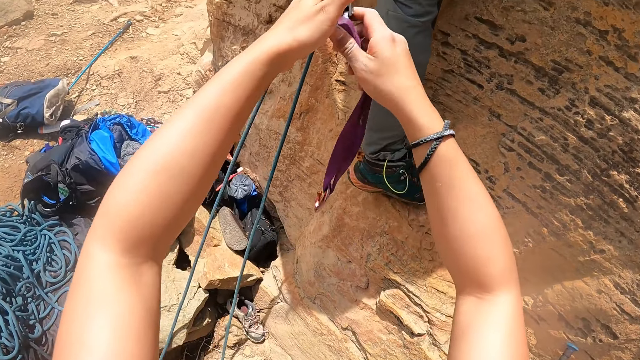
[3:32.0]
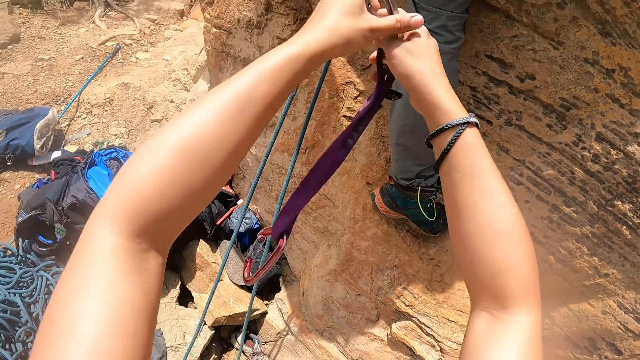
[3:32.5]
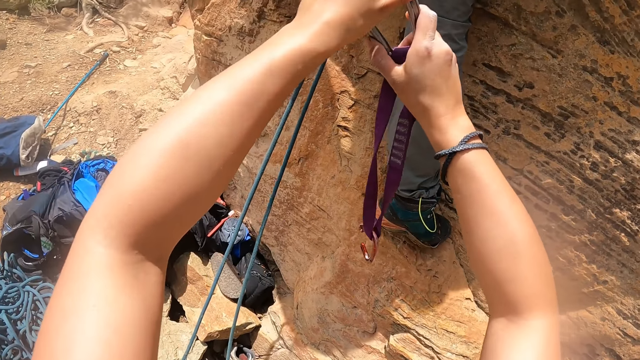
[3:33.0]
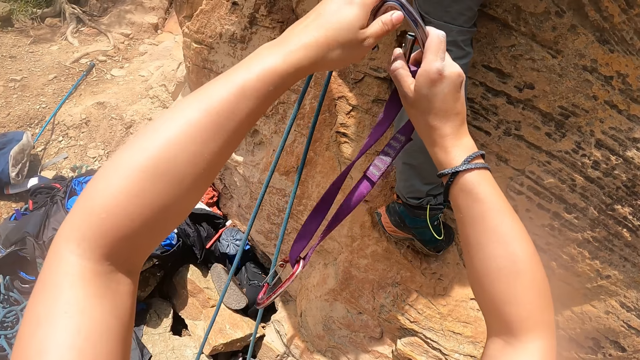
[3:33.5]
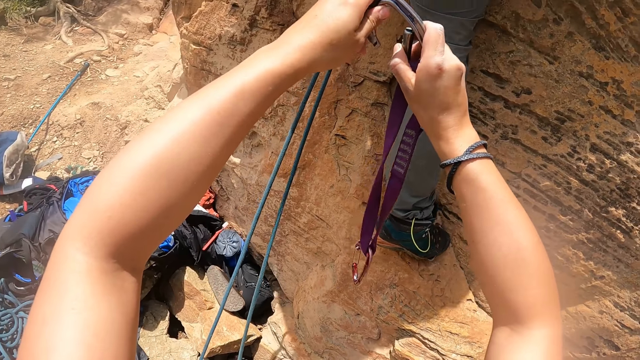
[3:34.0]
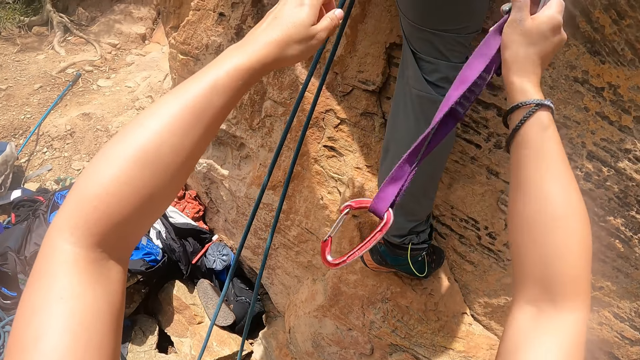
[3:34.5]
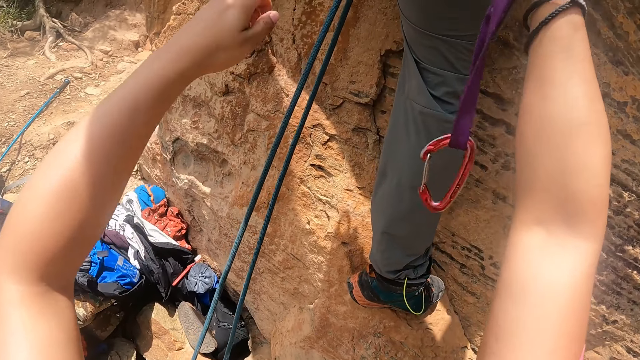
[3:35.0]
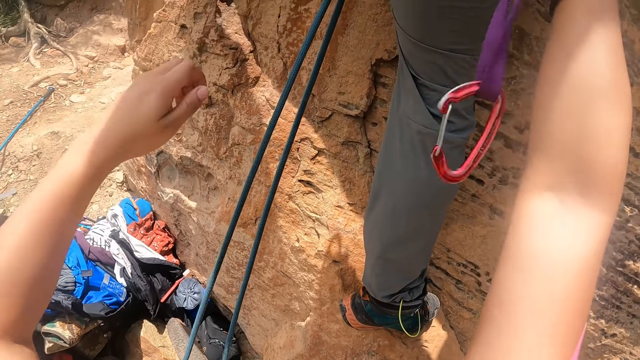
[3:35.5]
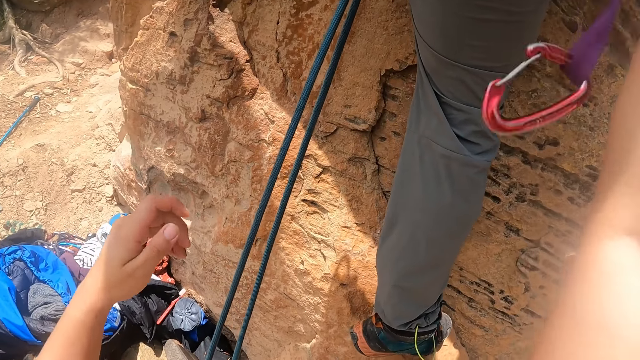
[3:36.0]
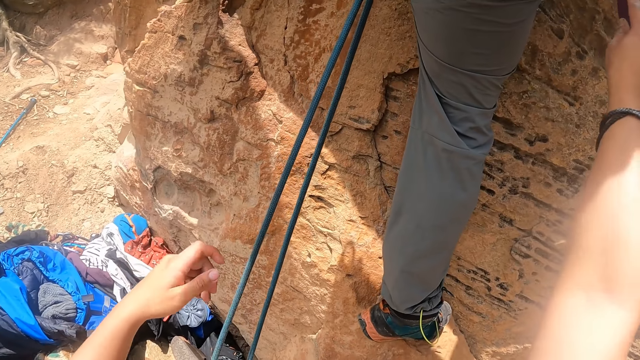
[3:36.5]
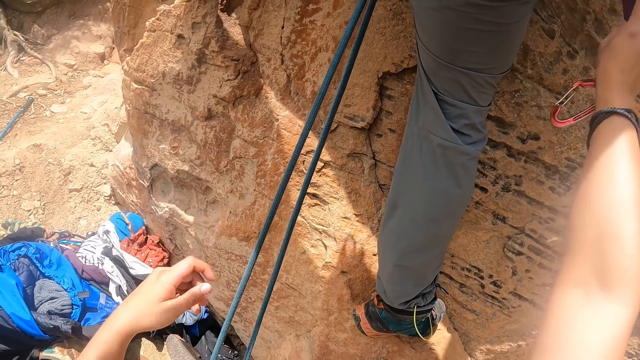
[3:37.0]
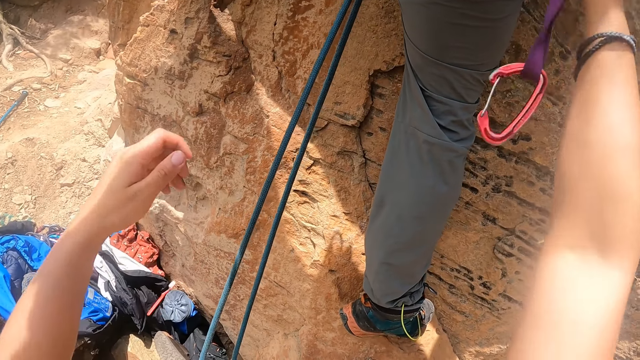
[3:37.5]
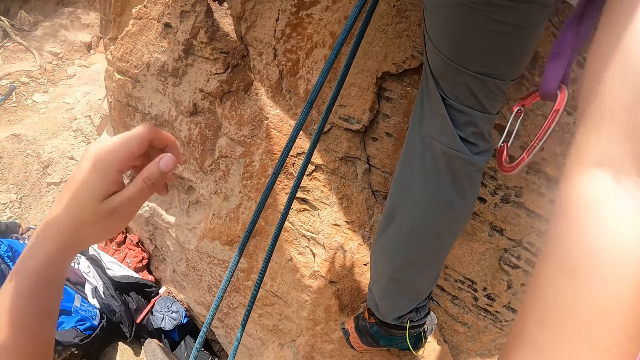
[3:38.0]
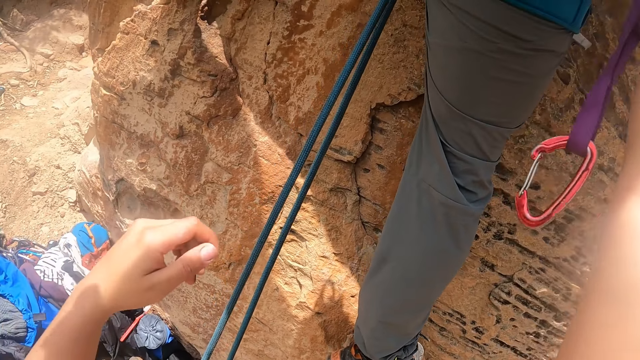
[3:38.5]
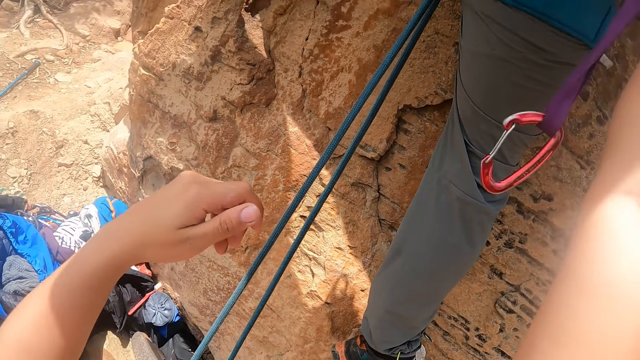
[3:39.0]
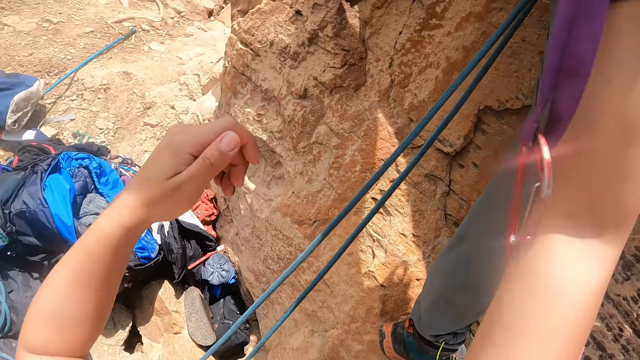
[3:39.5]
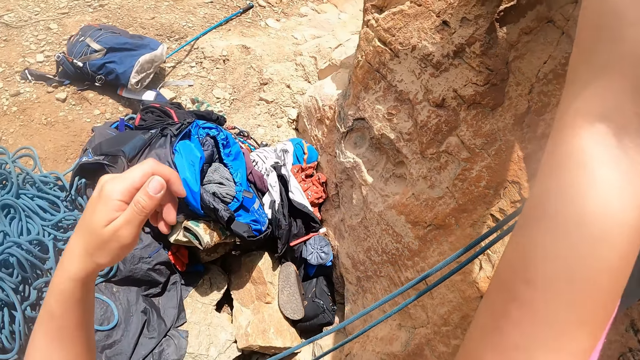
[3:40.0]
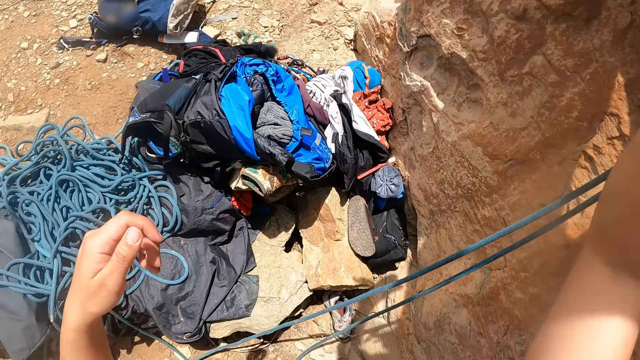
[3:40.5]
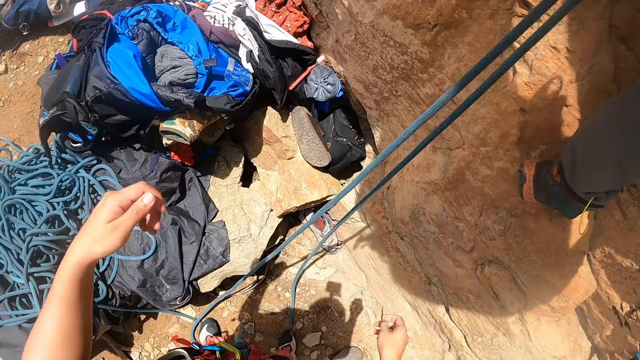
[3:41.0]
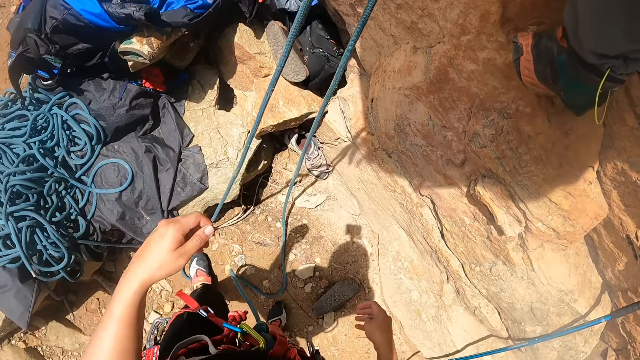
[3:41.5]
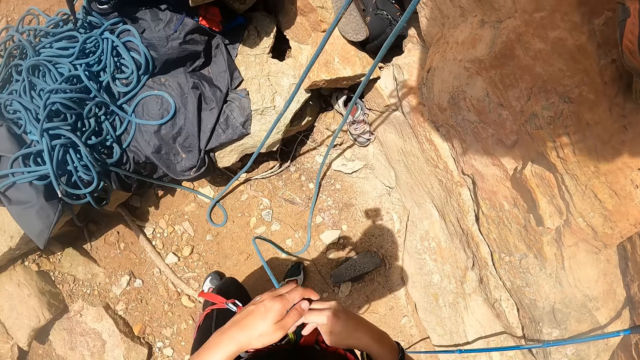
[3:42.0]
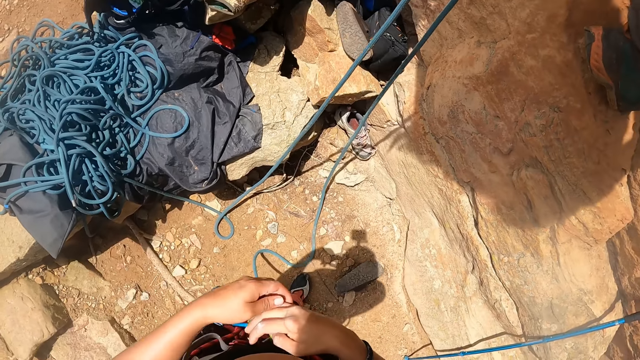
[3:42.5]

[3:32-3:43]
The camera wearer hands a man the belay device.

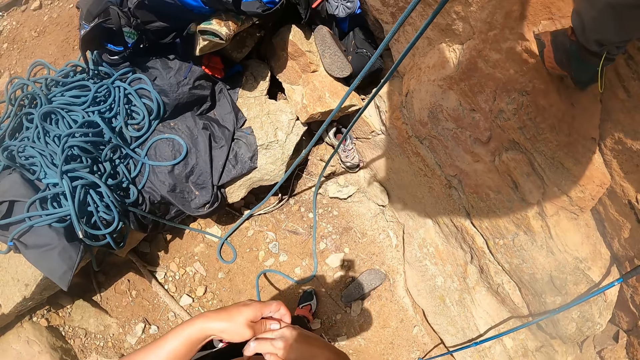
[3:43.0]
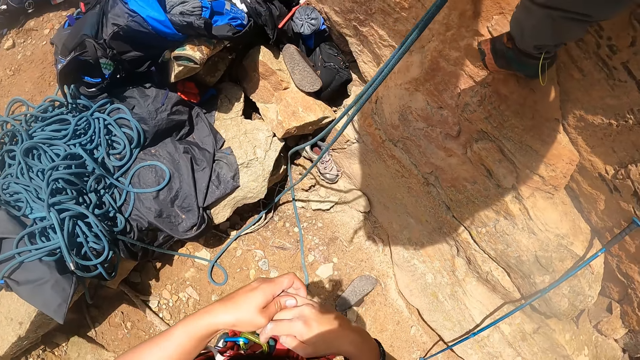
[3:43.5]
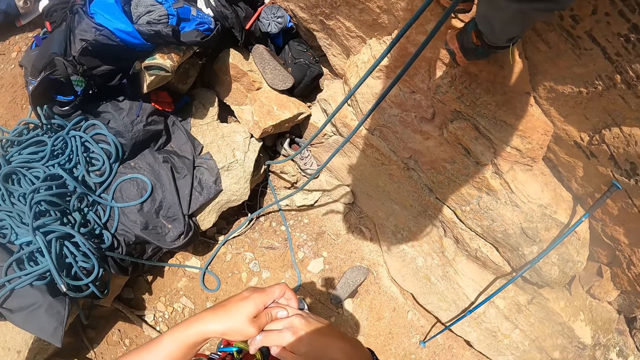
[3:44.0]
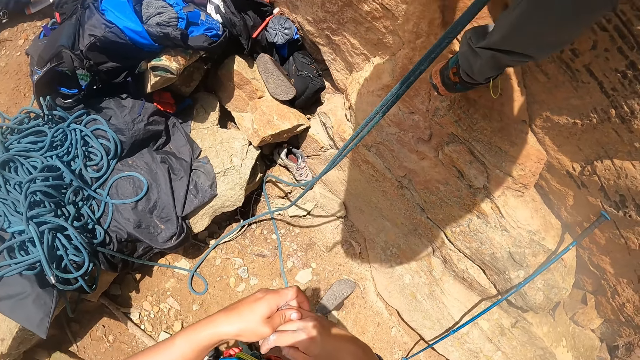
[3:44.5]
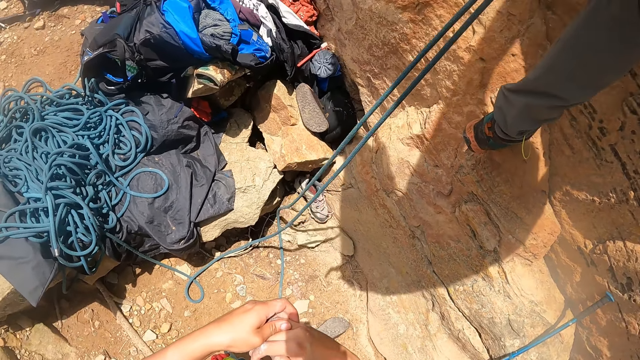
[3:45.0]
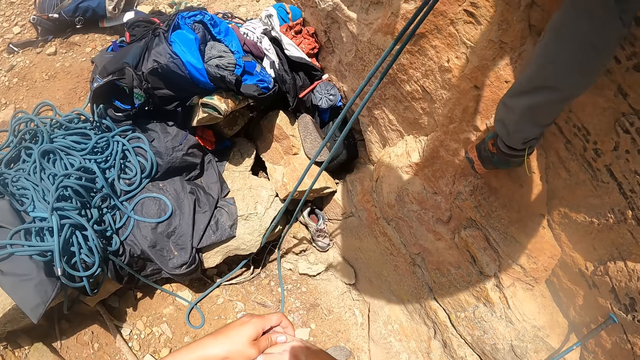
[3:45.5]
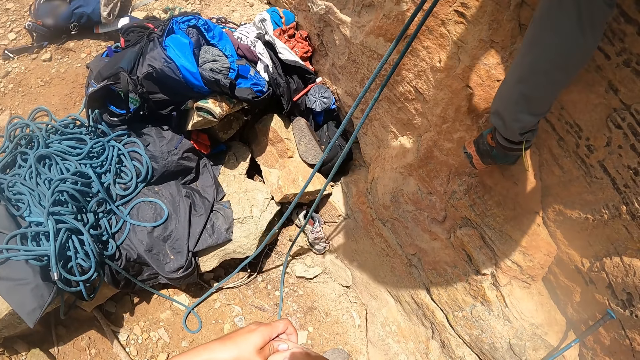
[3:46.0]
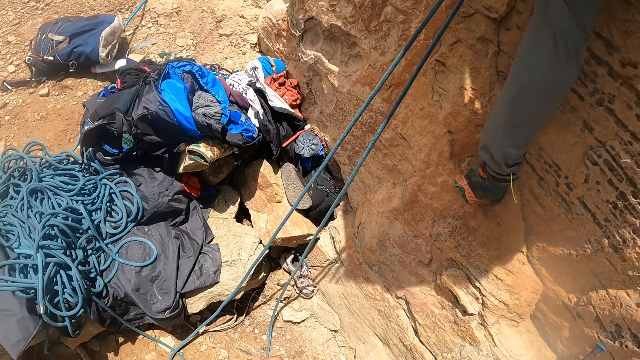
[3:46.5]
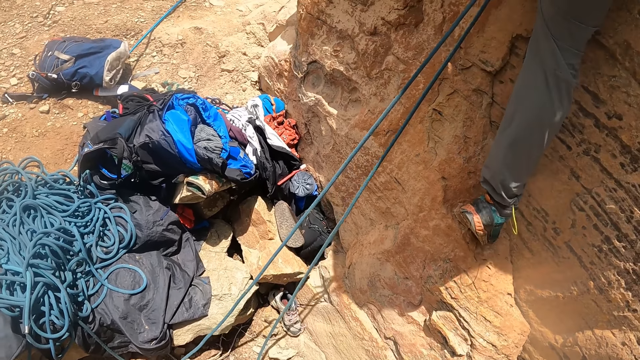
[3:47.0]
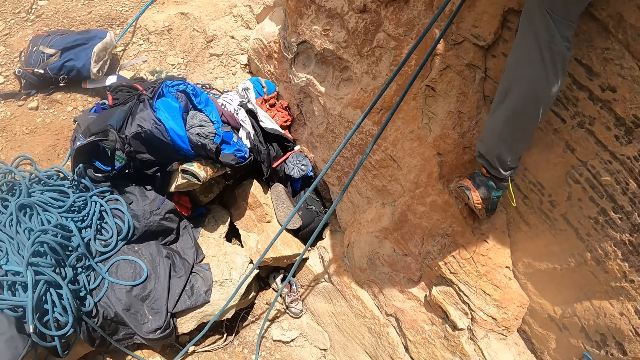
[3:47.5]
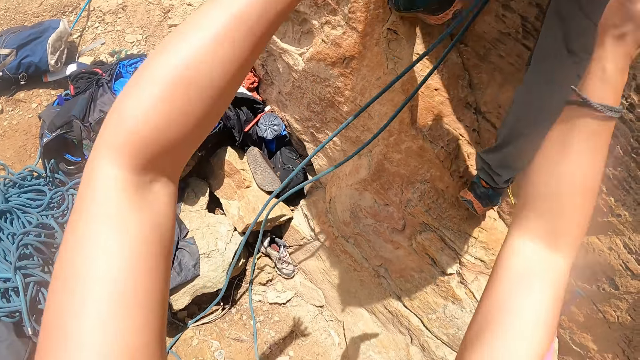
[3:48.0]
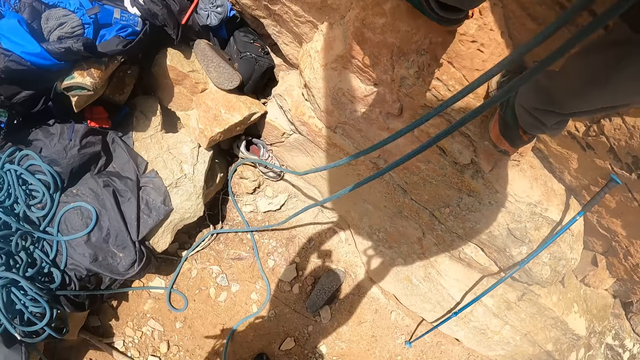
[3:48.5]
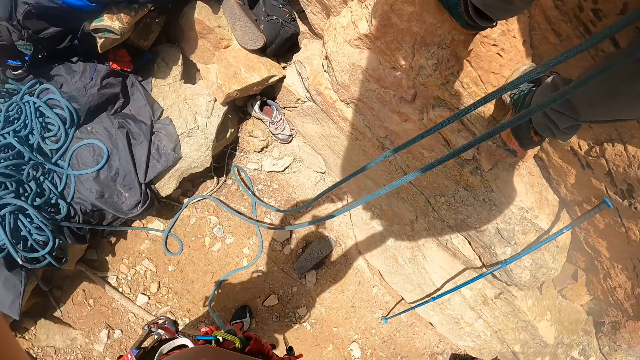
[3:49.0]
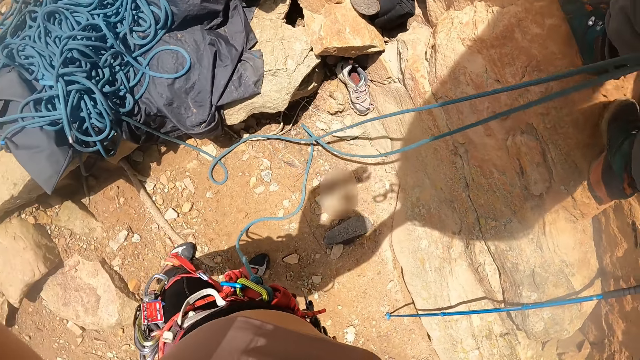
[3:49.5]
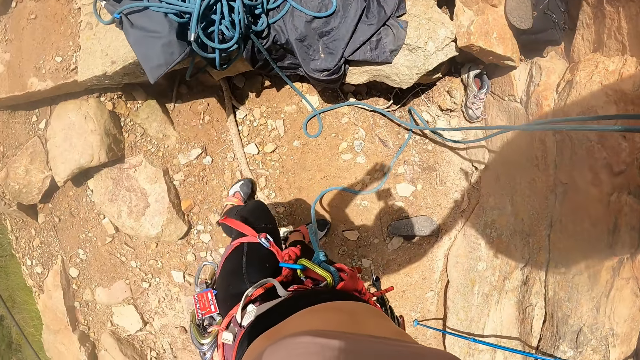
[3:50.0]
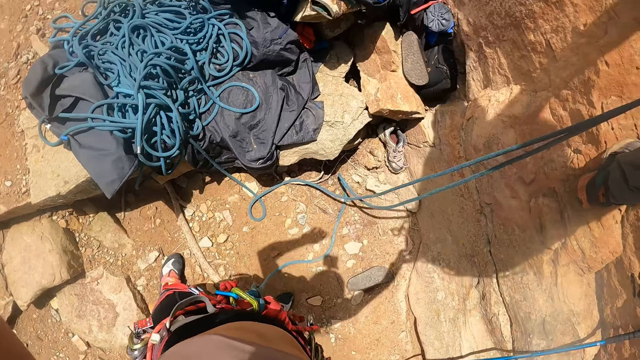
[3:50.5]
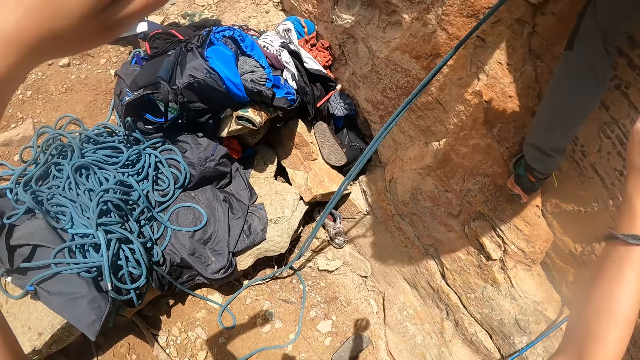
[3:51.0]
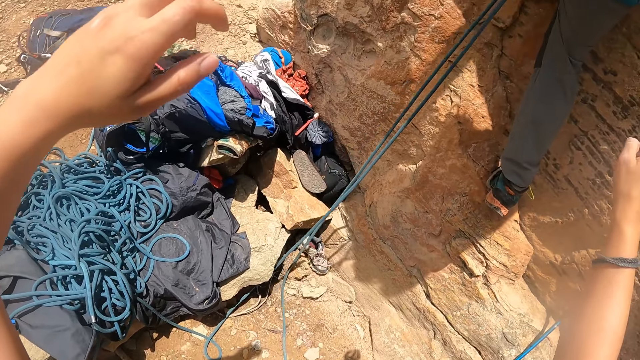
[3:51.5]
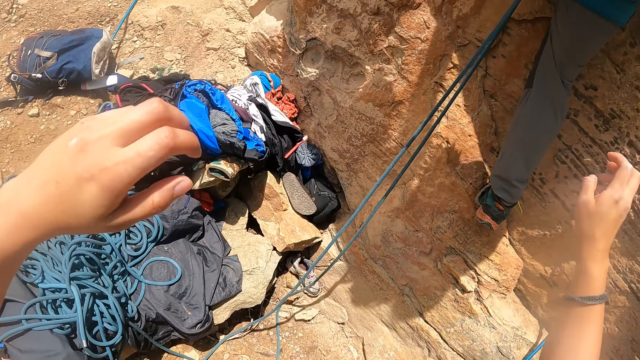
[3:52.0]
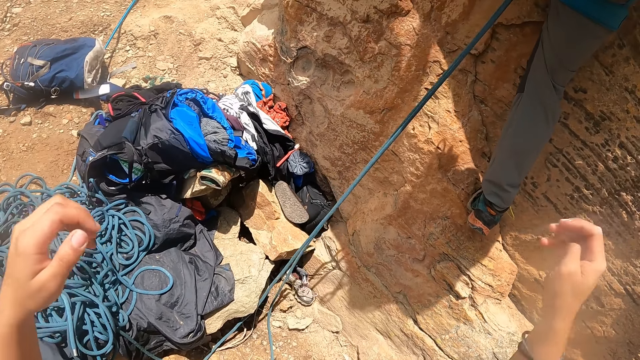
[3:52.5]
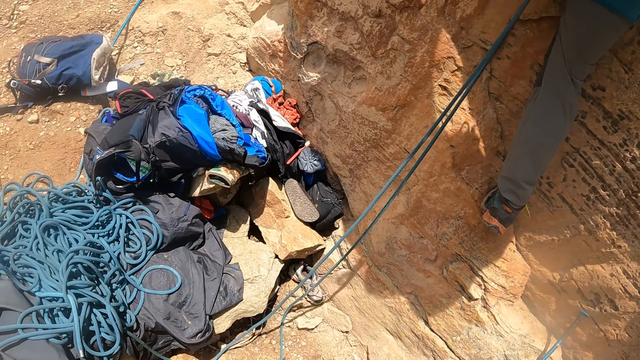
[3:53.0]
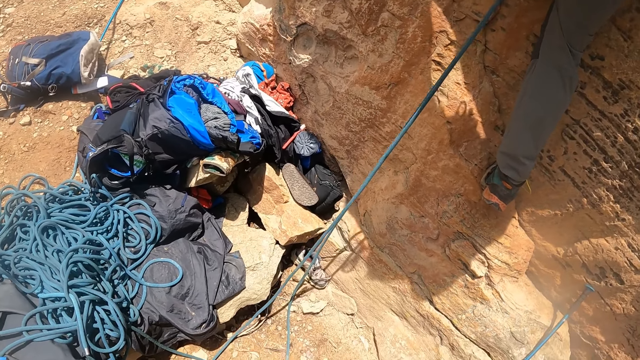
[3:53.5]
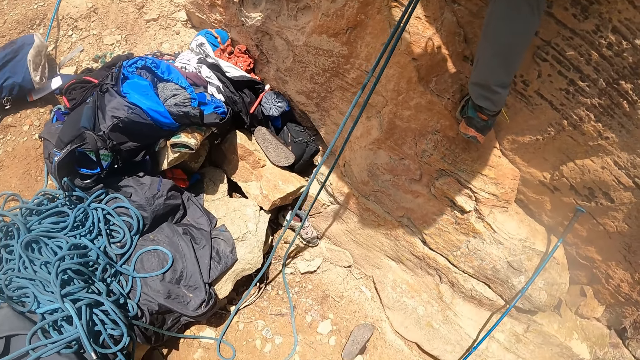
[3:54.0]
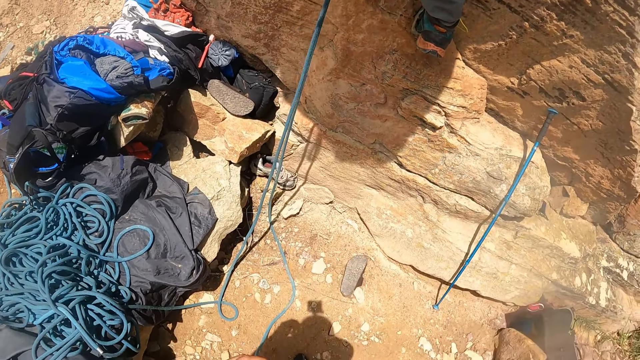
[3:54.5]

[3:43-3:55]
The man climbs up the rock. The camera wearer looks around.
